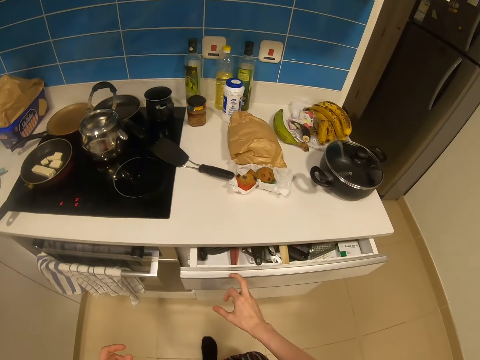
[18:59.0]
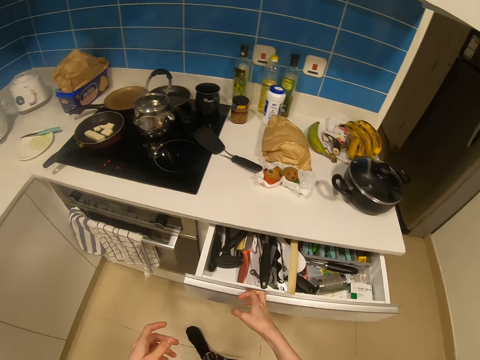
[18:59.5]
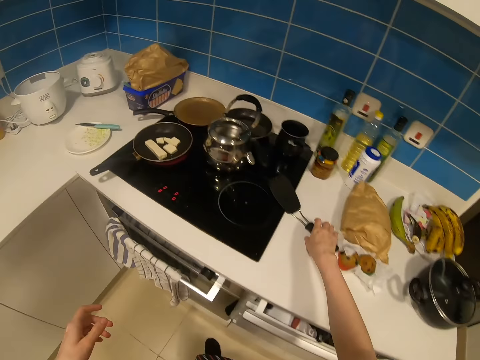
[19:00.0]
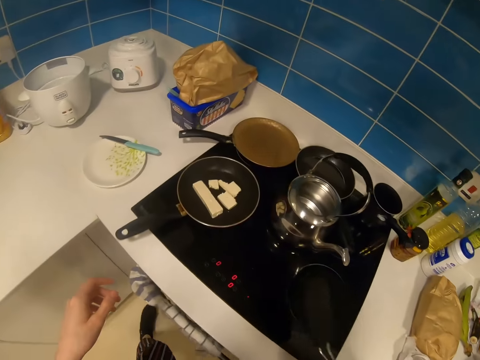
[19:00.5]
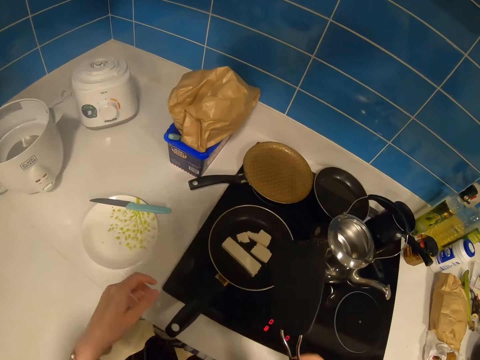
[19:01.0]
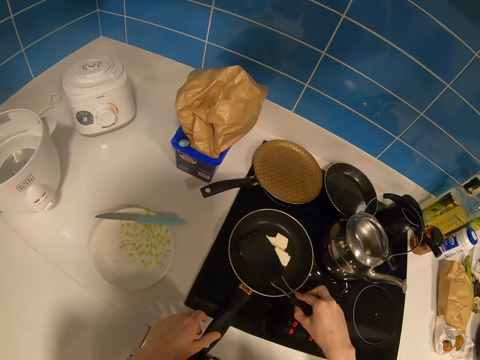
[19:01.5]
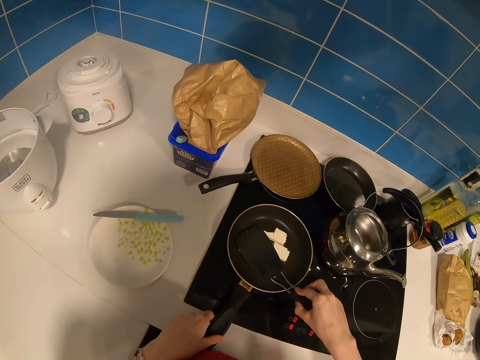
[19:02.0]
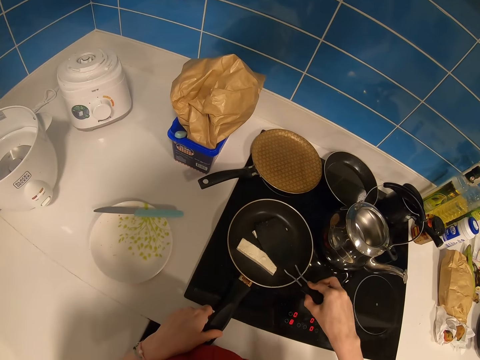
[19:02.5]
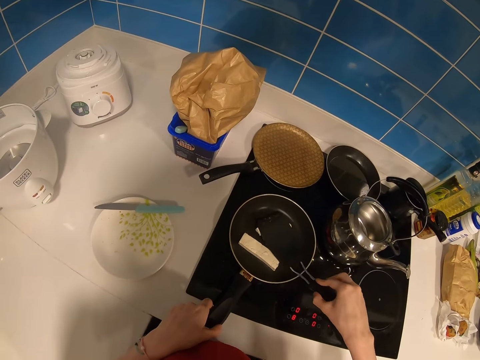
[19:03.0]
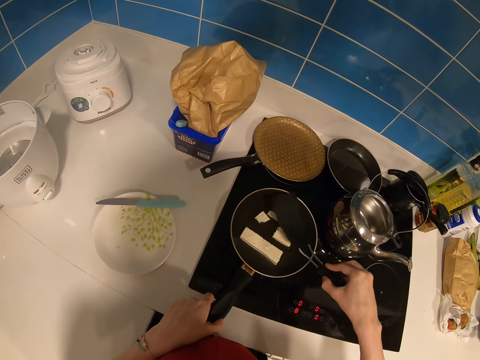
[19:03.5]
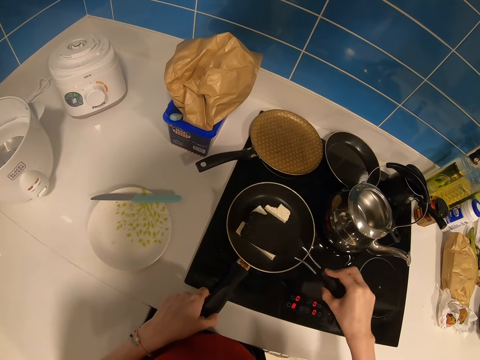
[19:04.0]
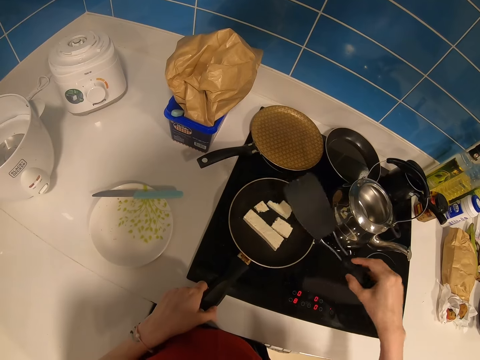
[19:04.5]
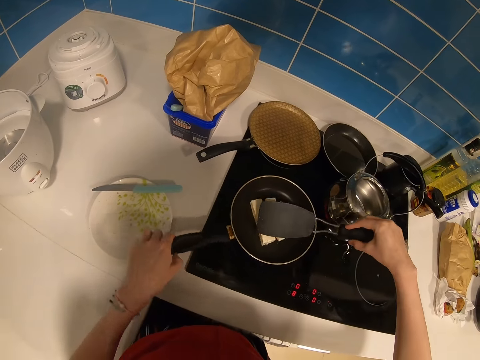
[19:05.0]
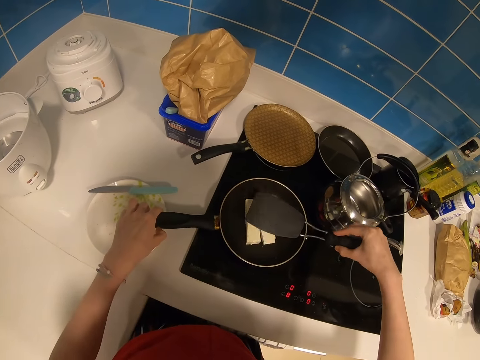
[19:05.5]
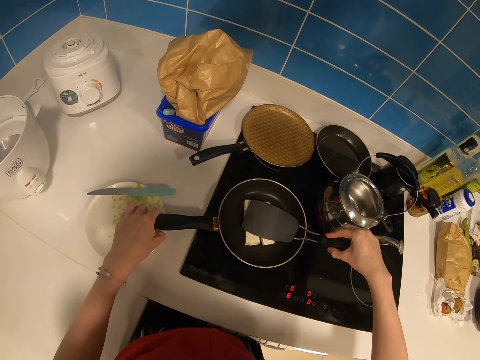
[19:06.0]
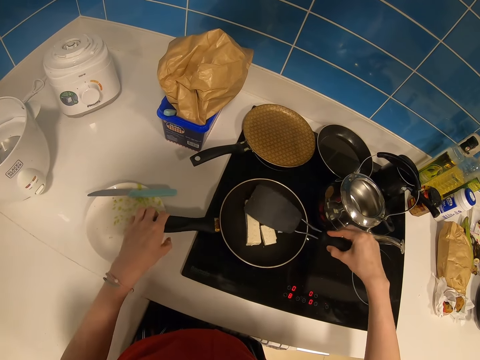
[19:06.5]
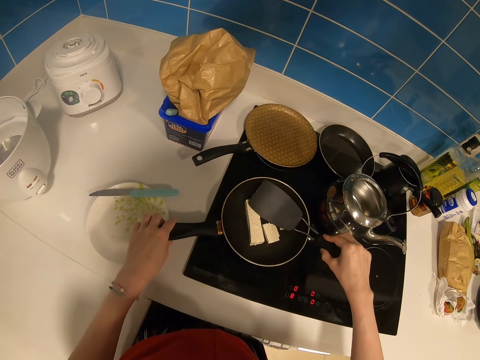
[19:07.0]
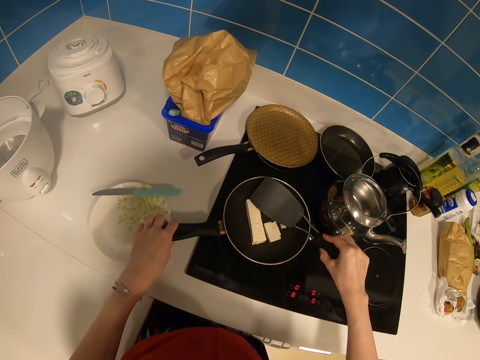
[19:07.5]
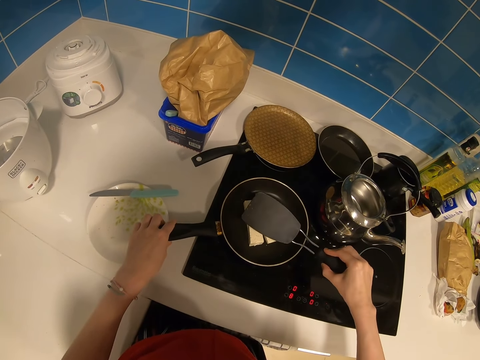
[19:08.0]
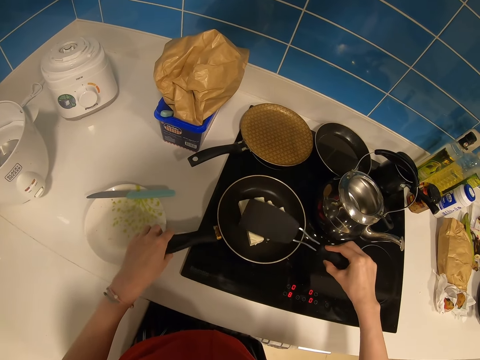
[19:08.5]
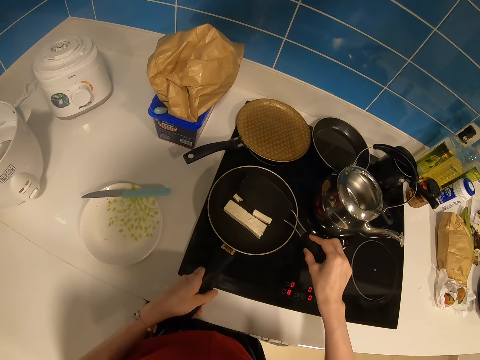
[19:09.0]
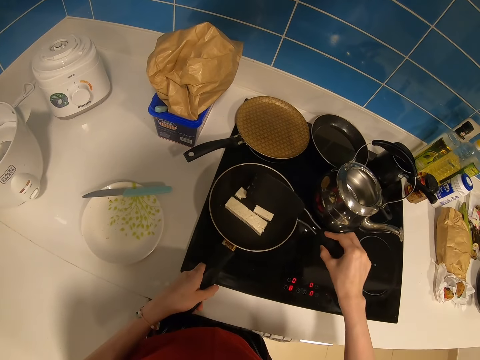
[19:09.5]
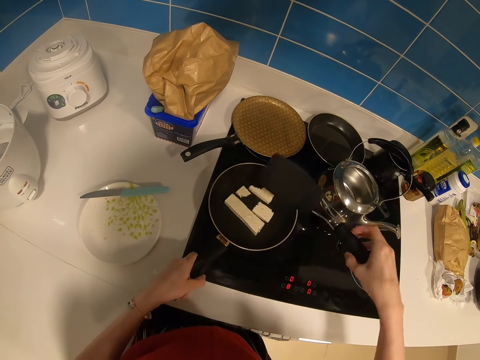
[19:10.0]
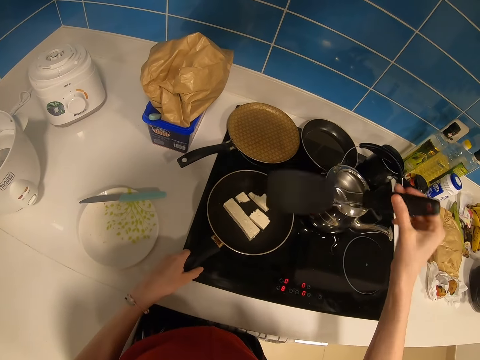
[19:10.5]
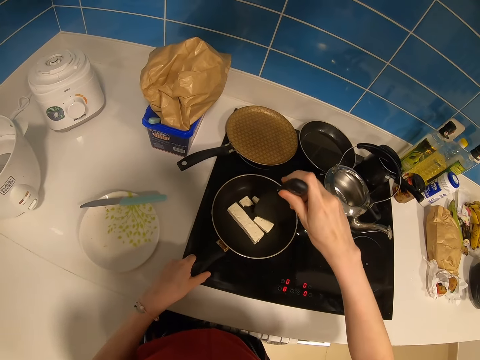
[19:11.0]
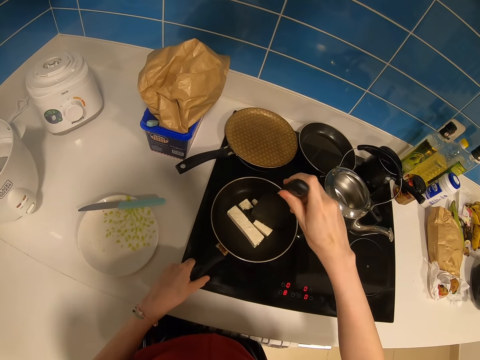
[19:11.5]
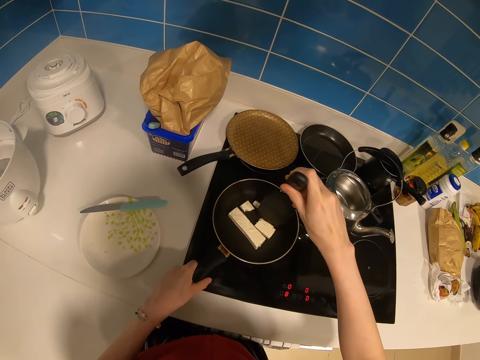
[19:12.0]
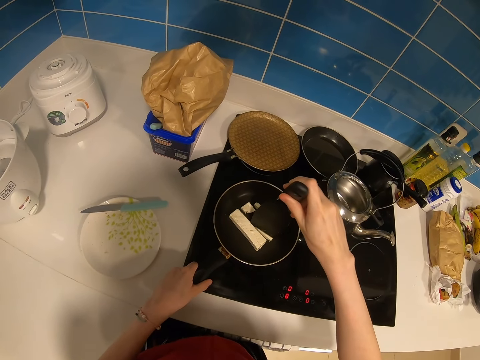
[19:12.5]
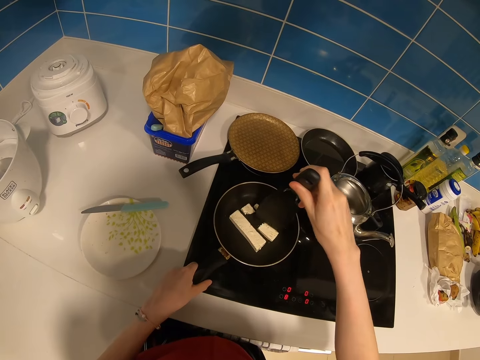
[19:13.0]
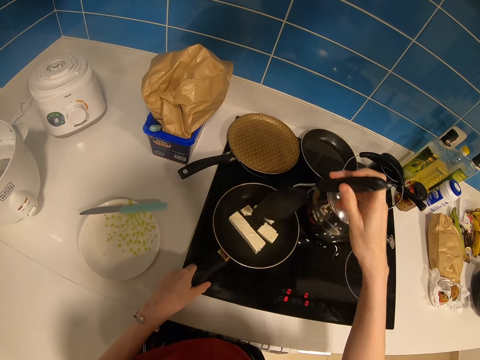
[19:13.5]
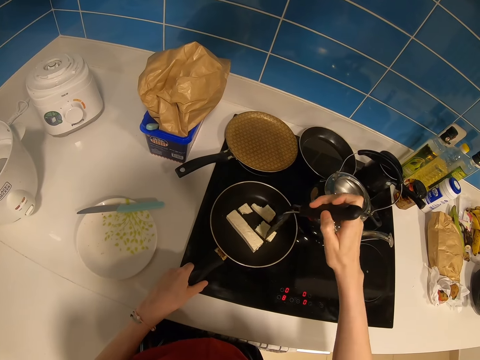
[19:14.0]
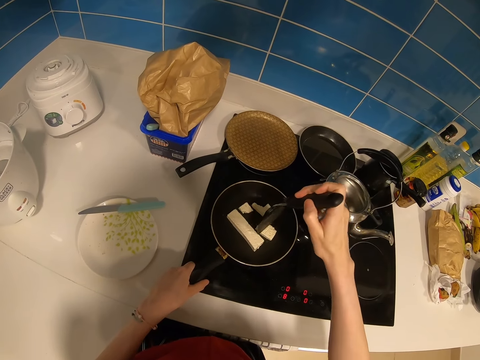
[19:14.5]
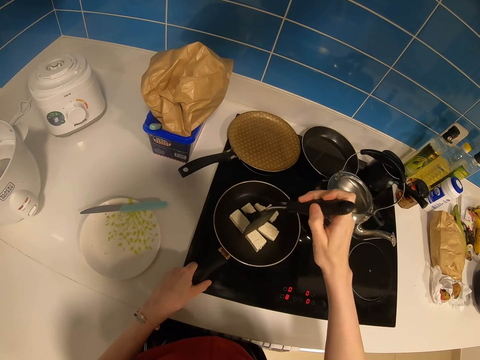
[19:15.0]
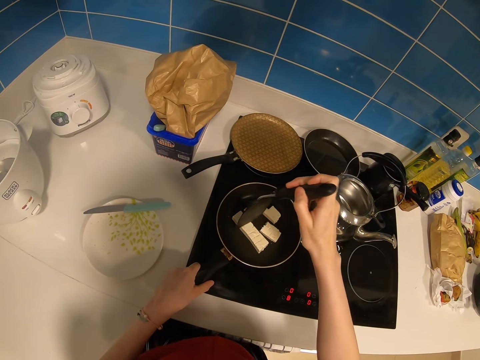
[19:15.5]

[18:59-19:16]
The camera wearer opens a drawer. They close the drawer. They pick a spatula. They hold the pan. They press dough pieces with the spatula. They move the food. They move the pan. They press the food. They move the pan. They press the food. They press the food again.

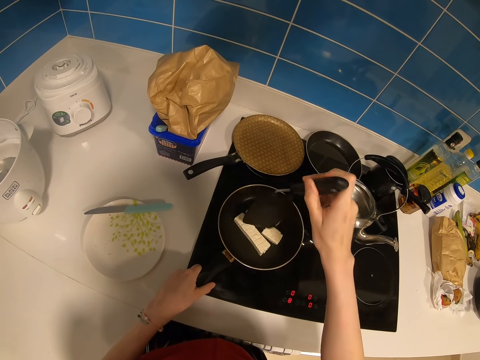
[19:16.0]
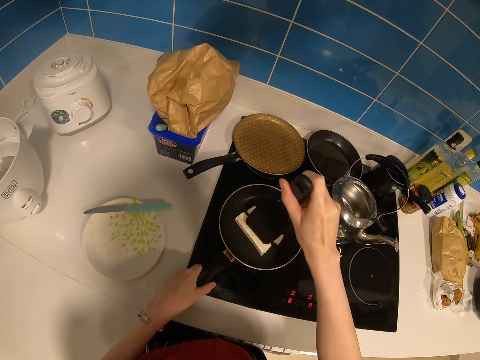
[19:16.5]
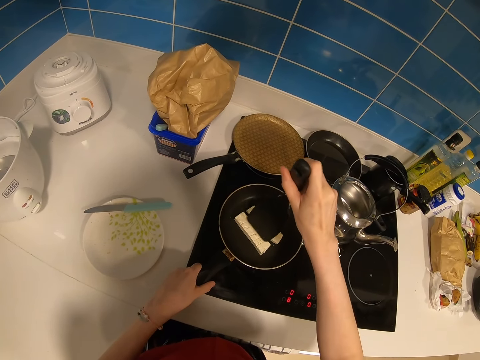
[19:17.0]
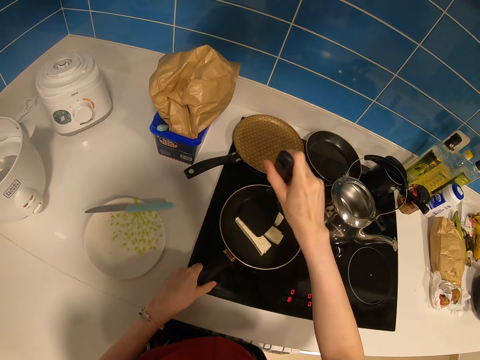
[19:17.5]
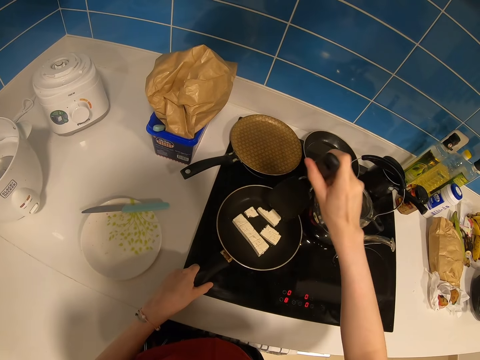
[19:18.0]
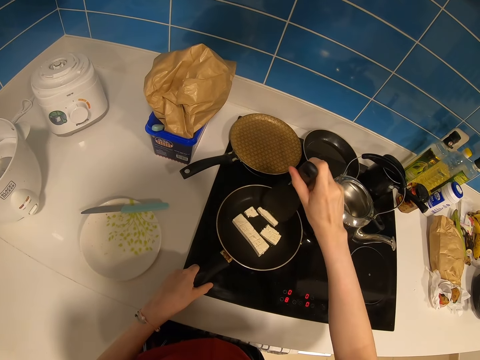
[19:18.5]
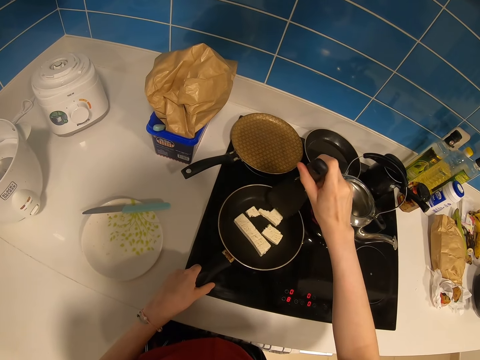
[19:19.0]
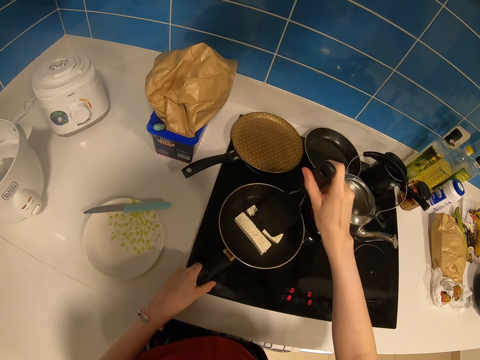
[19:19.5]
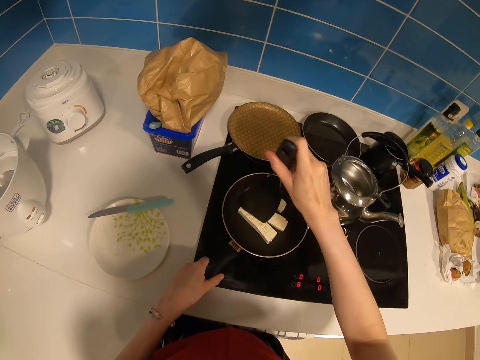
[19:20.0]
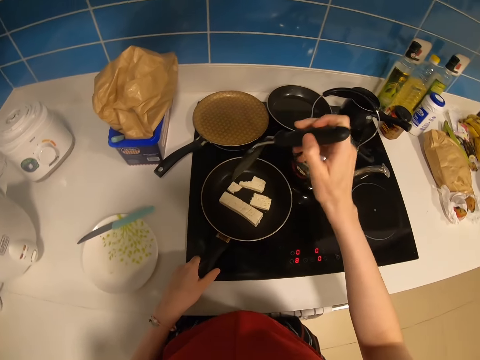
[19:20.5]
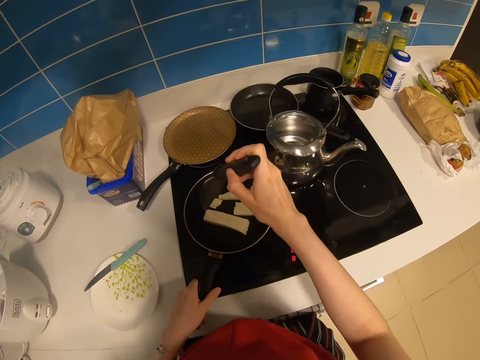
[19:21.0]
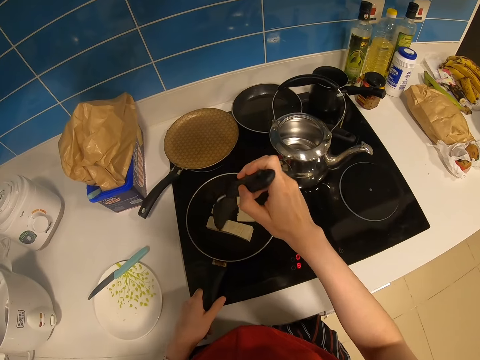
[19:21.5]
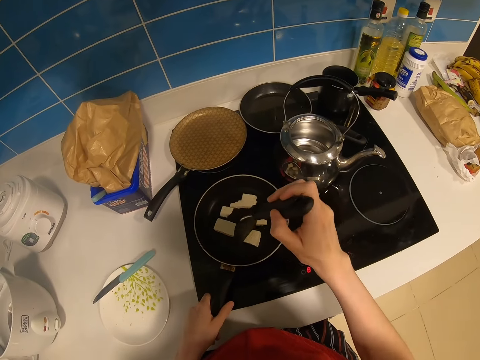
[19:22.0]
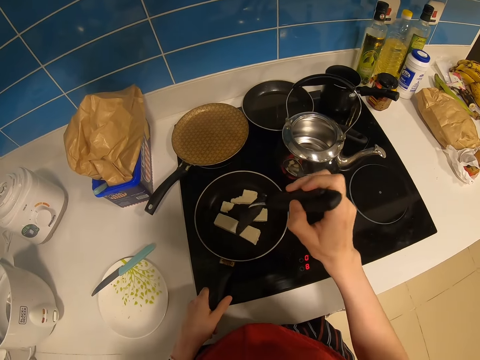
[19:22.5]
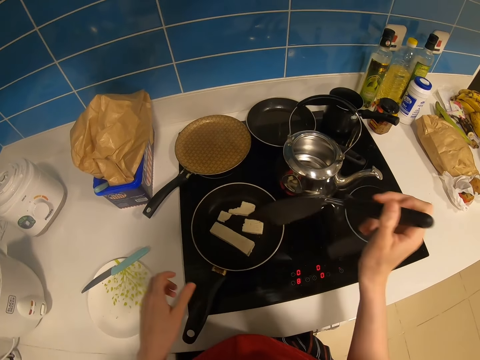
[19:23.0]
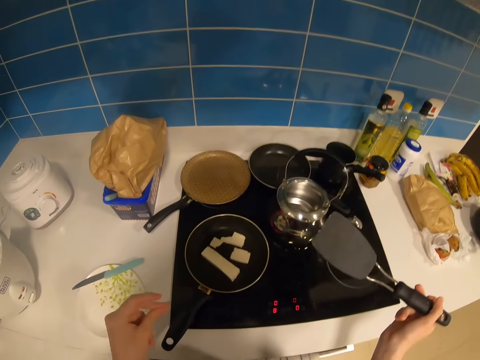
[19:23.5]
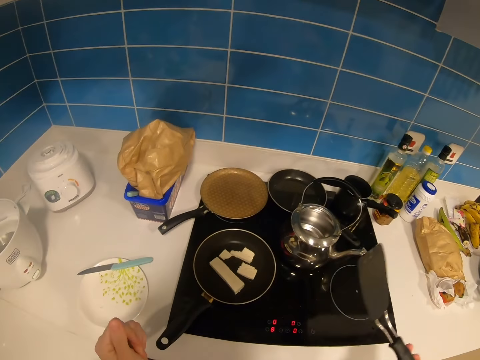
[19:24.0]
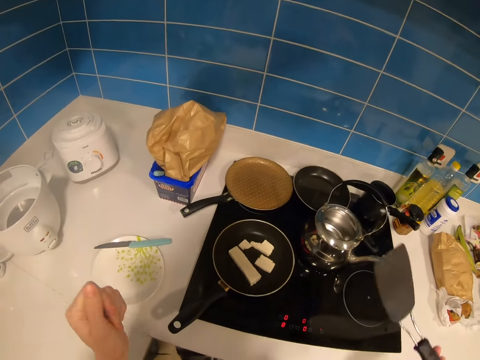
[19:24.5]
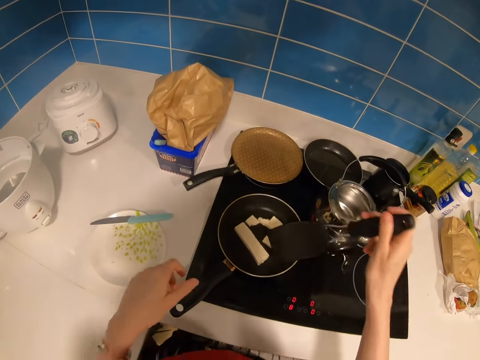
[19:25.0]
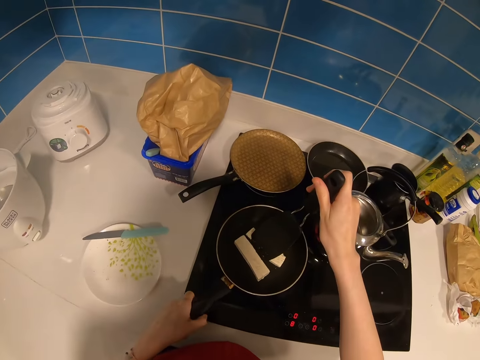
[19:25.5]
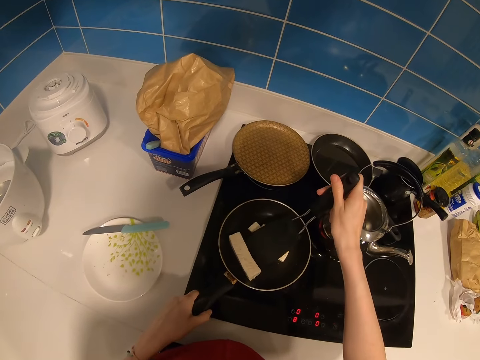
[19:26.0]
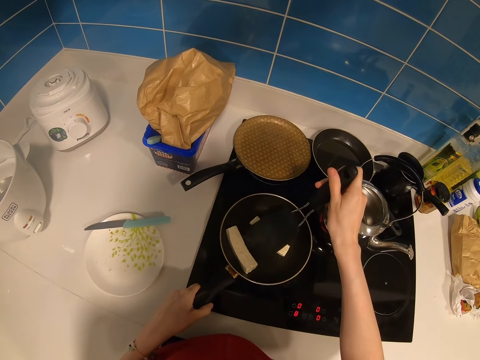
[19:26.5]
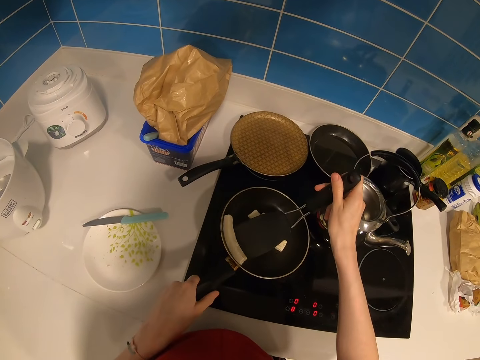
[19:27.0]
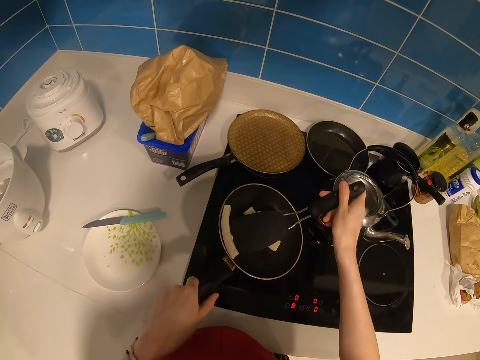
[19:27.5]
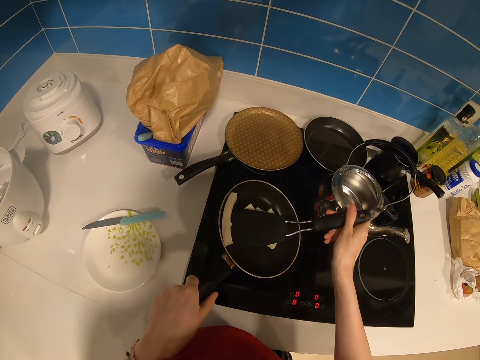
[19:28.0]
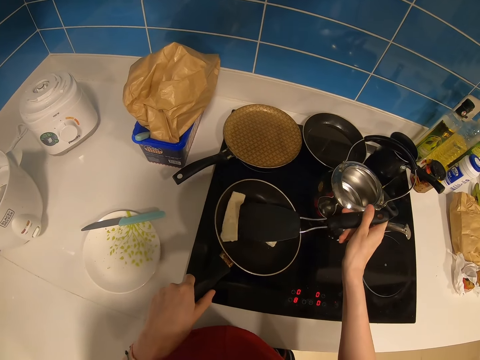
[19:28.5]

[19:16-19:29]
The camera wearer looks around the kitchen counter. They hold the pan. They turn the dough pieces with the spatula.
